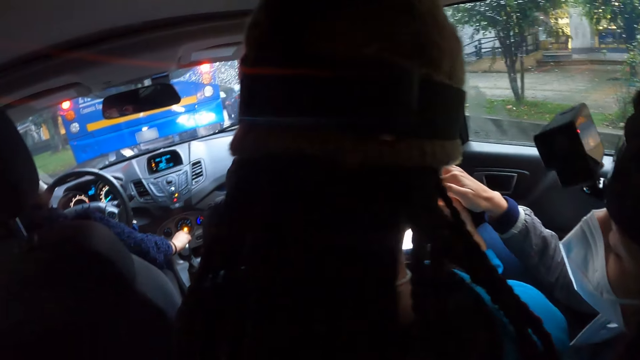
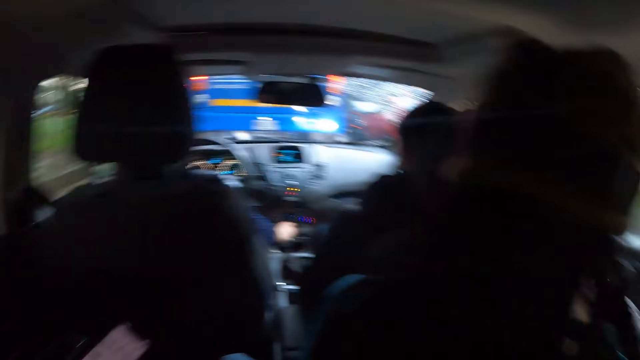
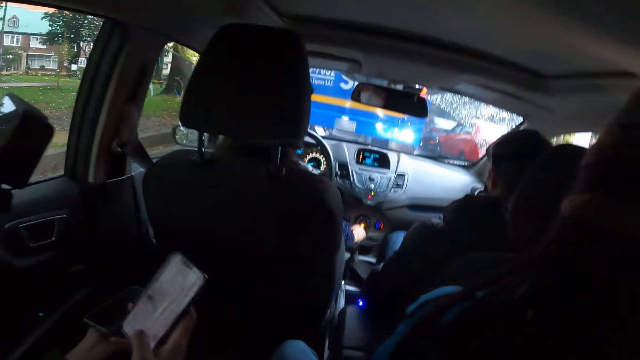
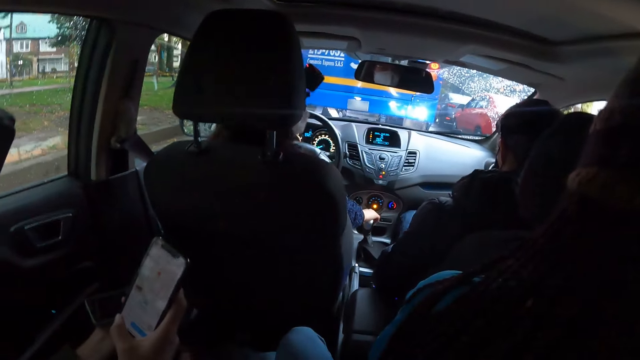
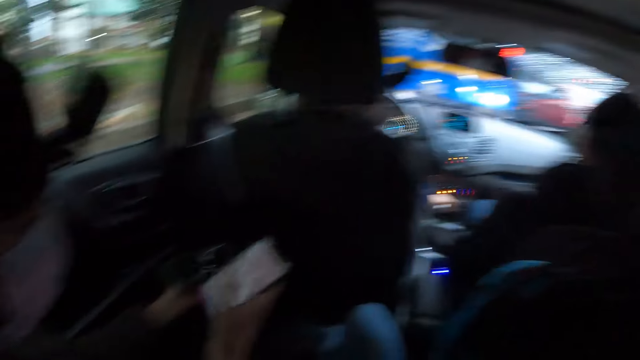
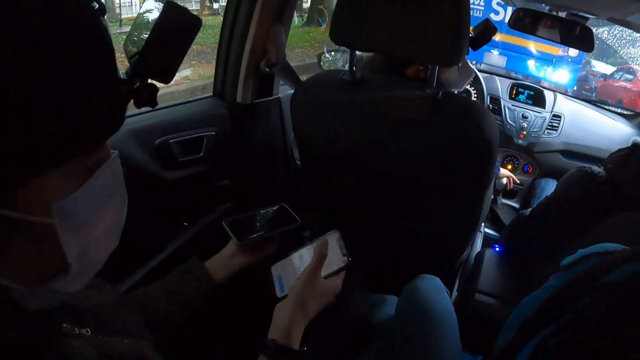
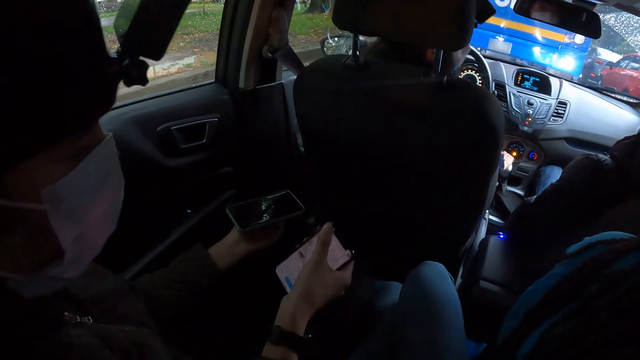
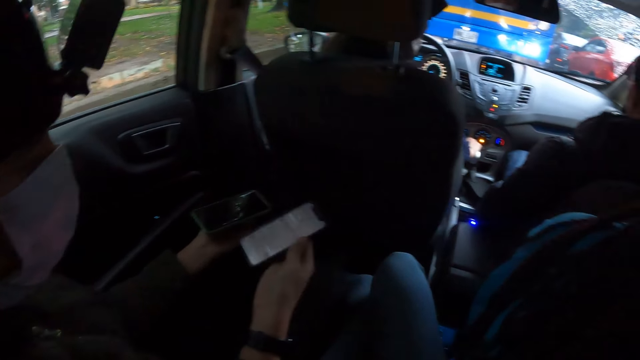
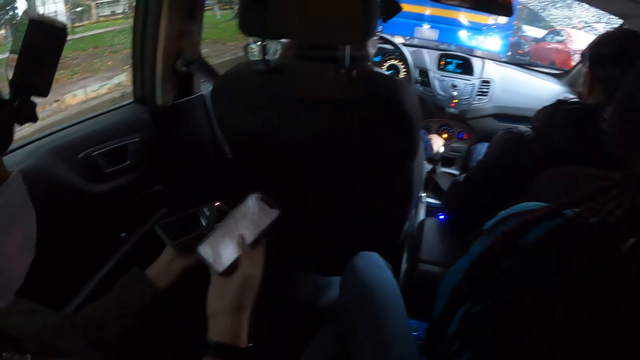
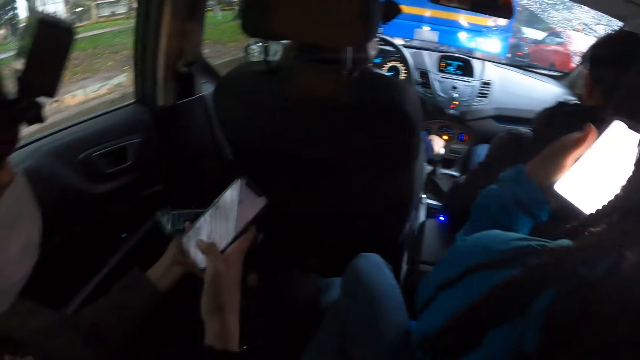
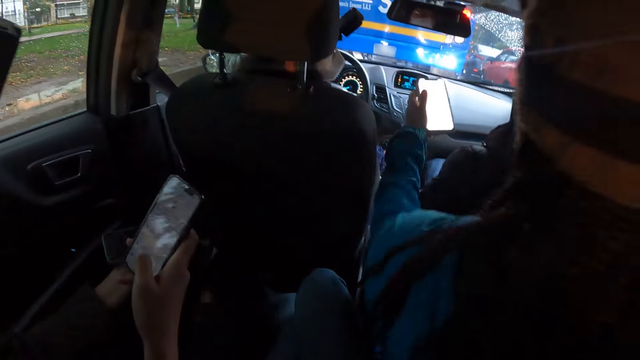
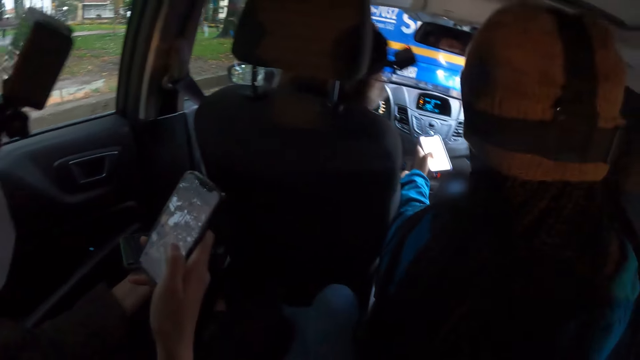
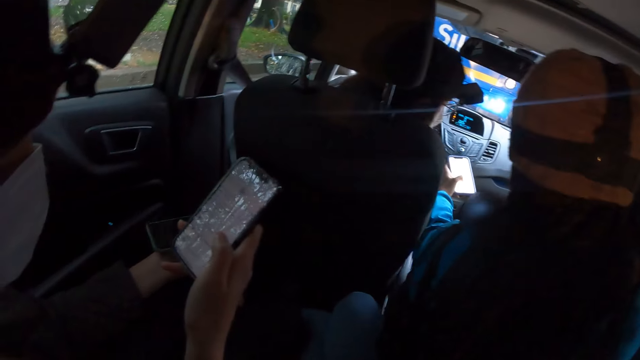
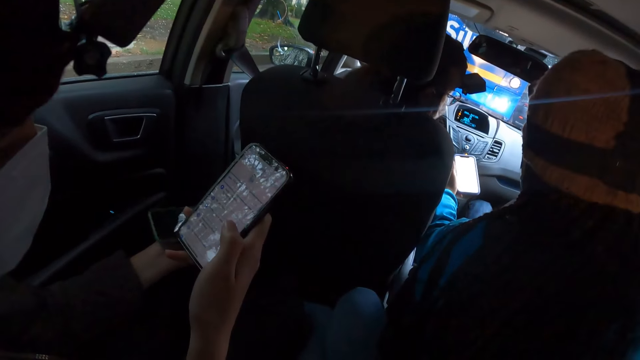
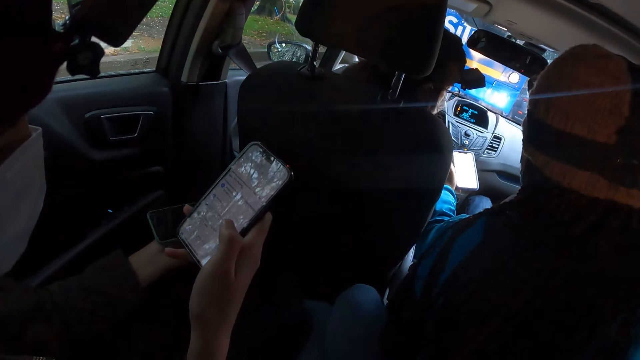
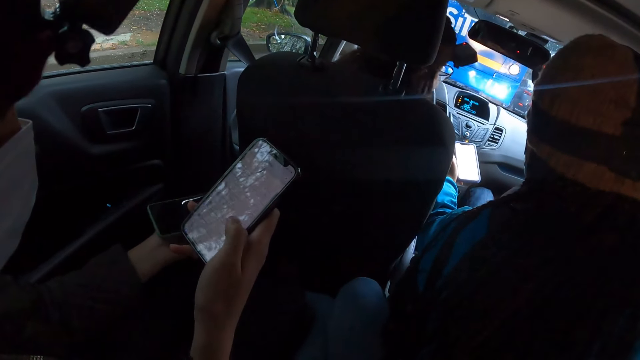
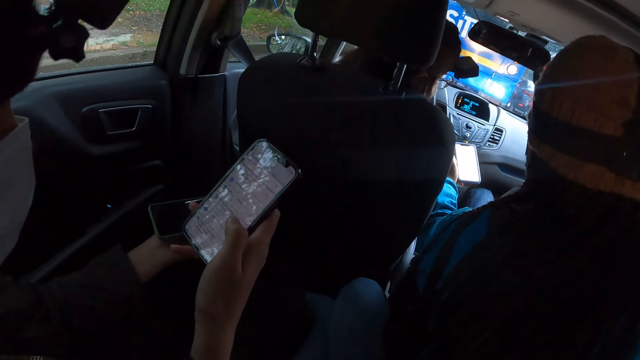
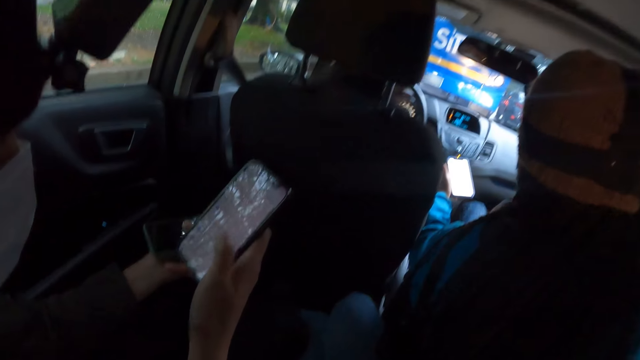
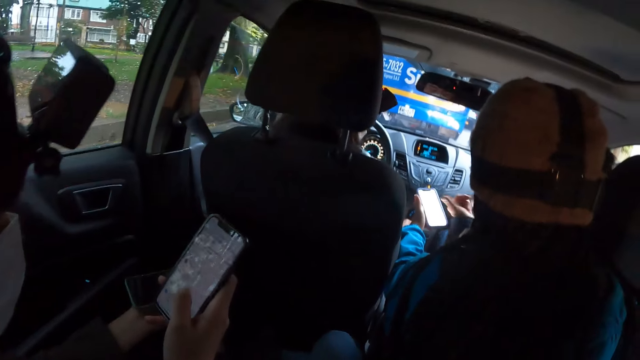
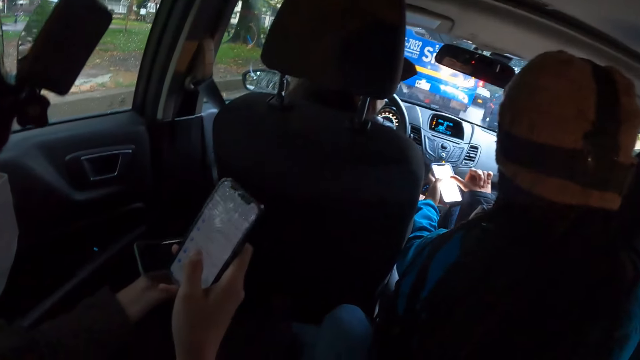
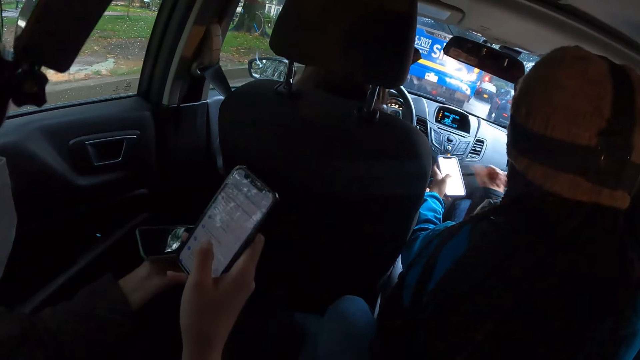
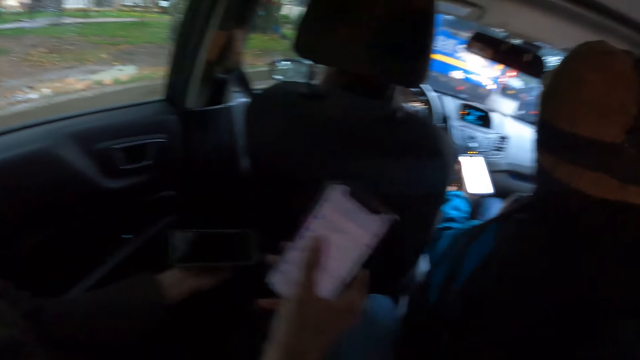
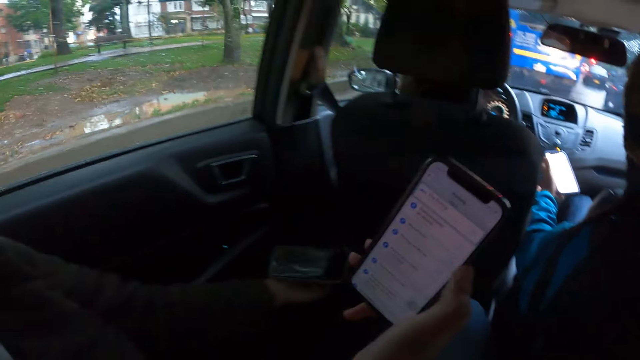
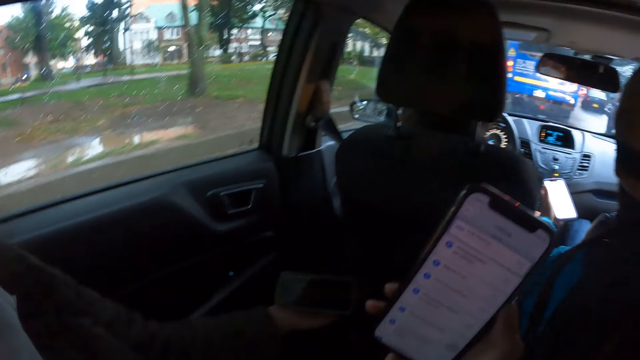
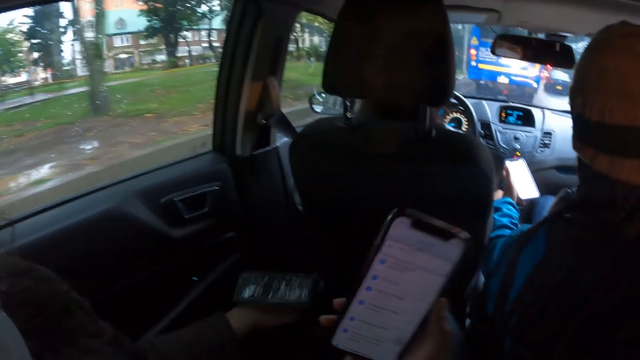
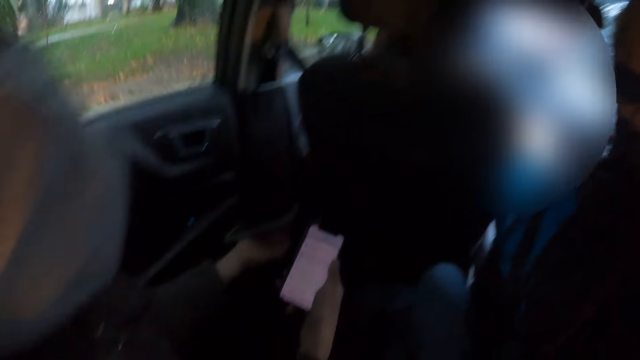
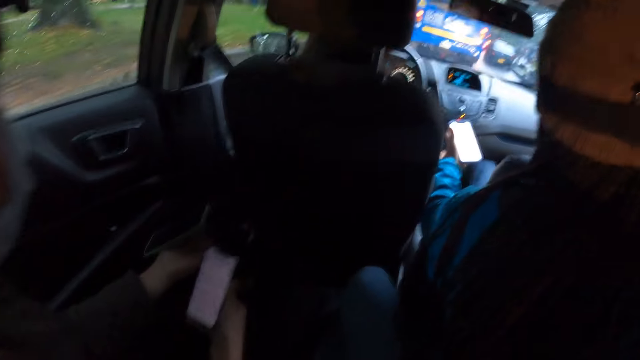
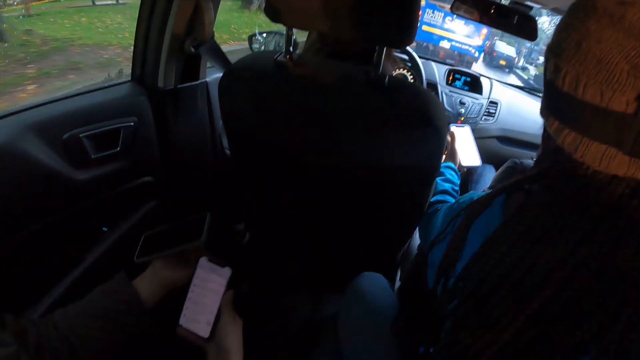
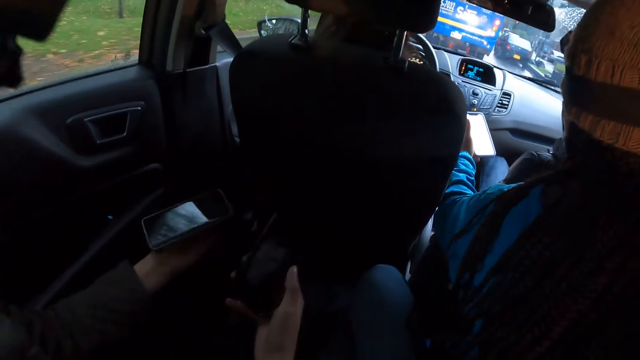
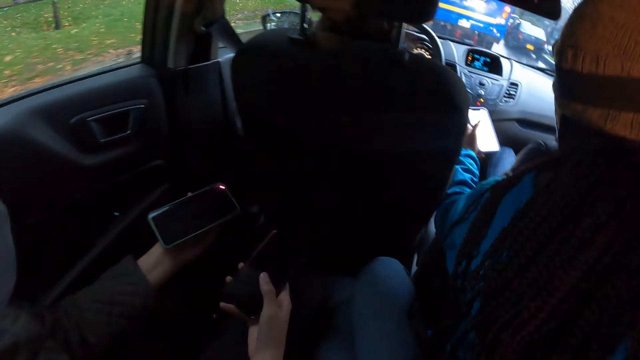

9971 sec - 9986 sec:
The camera wearer looks at the right side. A woman holds the phone with her left hand. The woman interacts with another woman and a man. The camera wearer looks at the left side. A third woman interacts with the camera wearer.

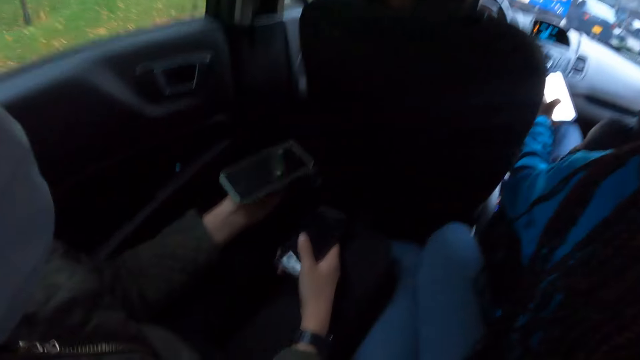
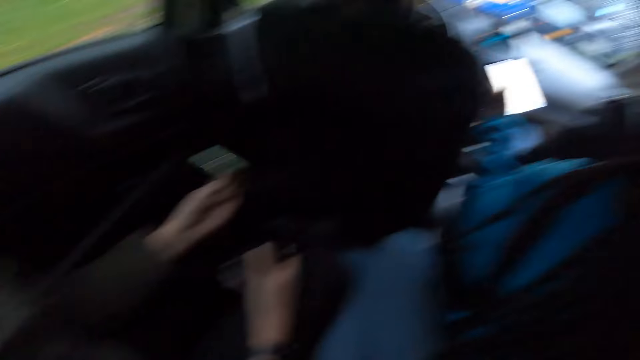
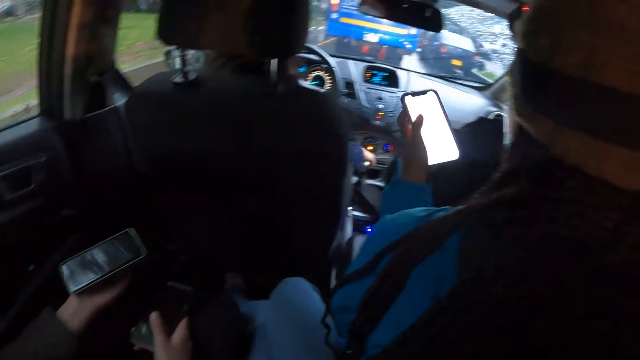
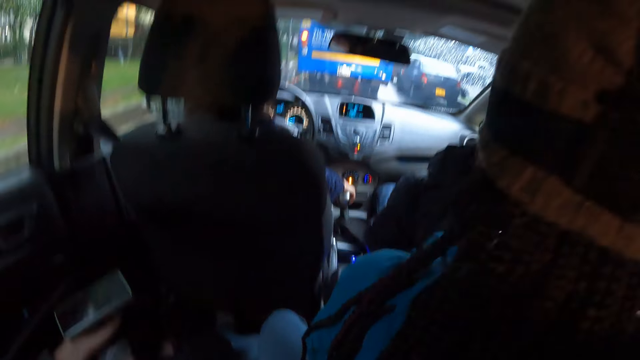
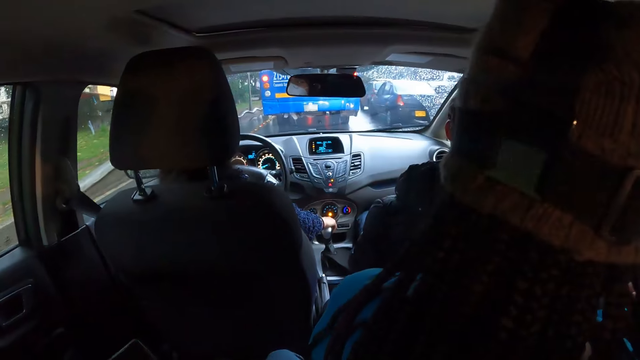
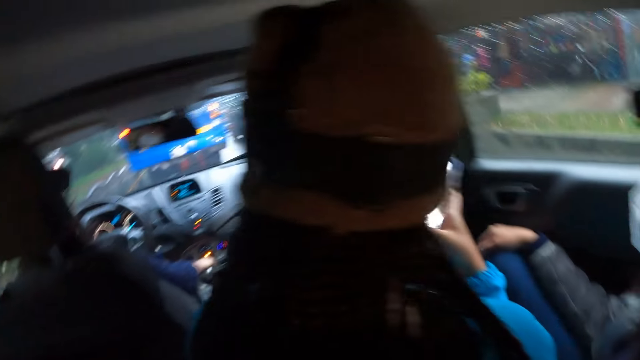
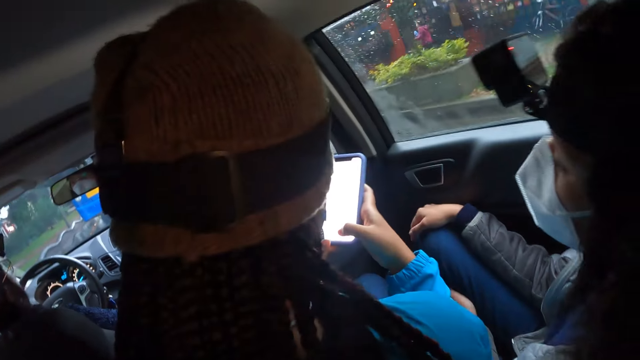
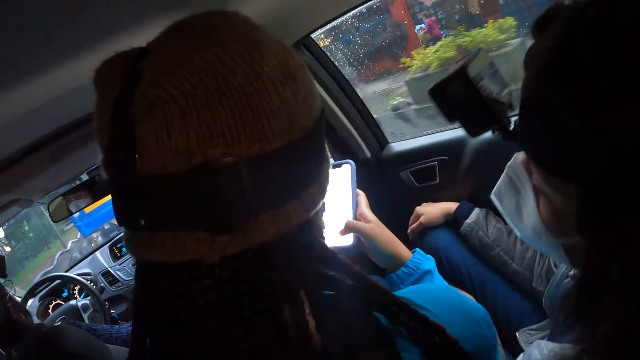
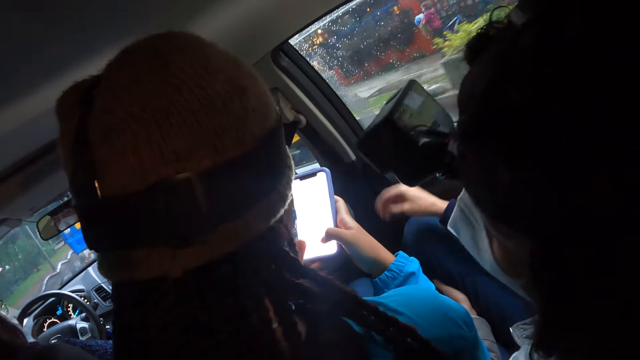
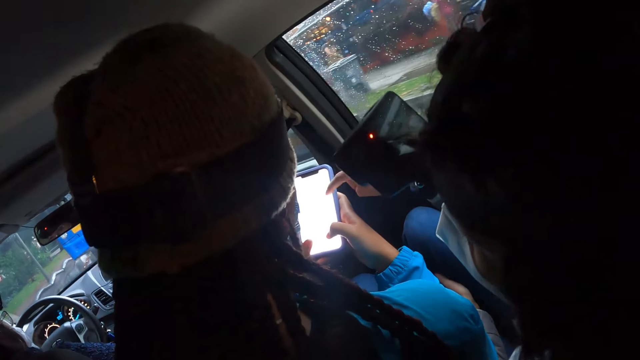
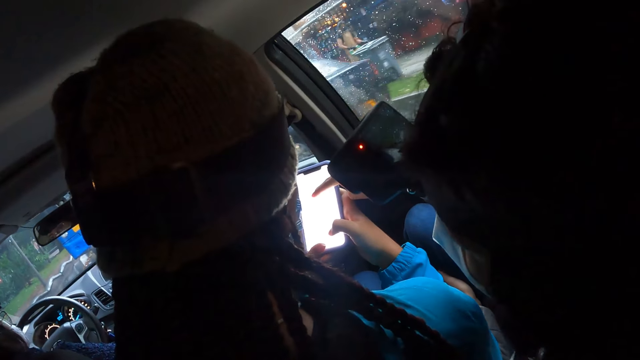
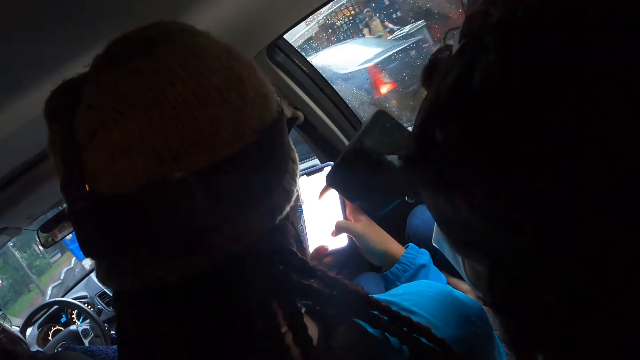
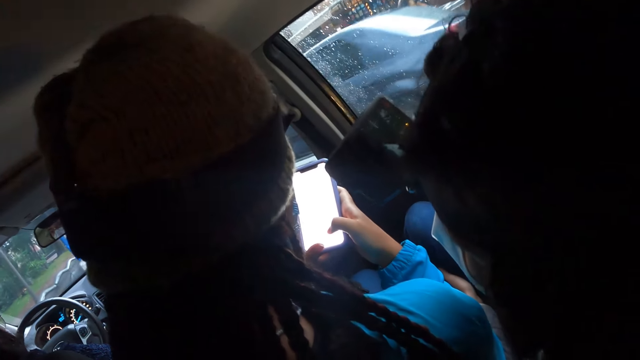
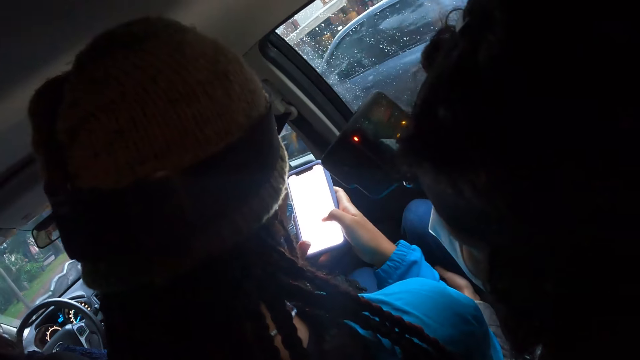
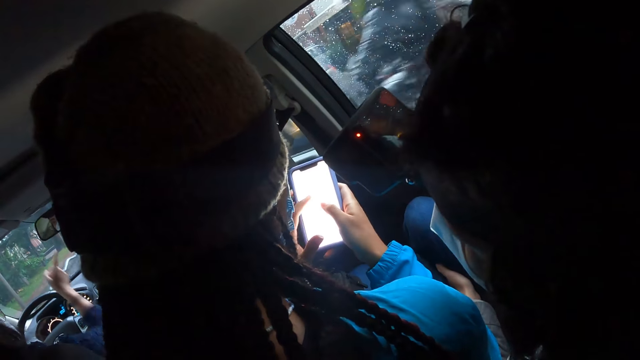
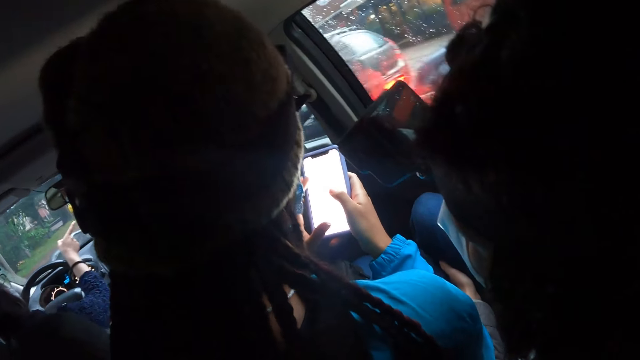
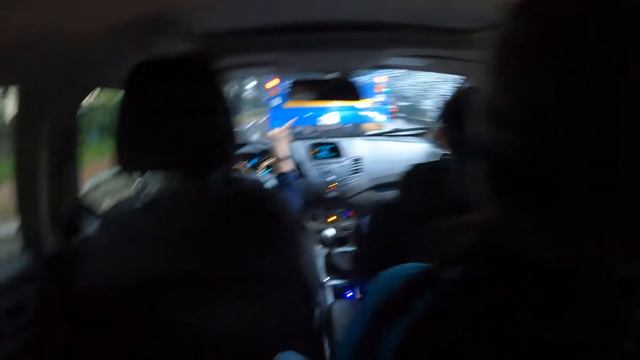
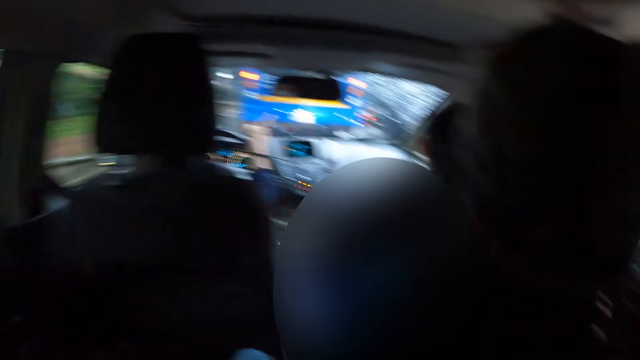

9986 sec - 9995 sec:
The woman holds the phone with both hands. She operates the phone with both hands. Another woman interacts with the first woman. The camera wearer looks around.
